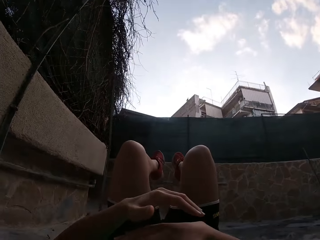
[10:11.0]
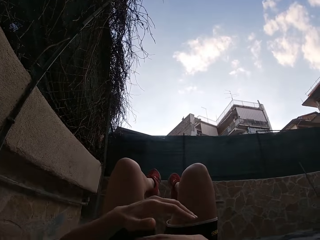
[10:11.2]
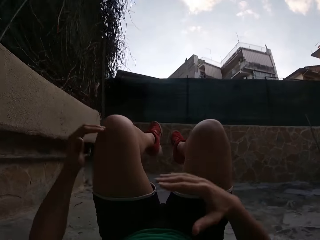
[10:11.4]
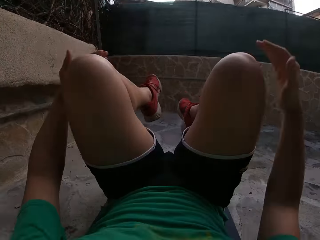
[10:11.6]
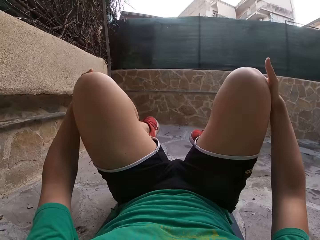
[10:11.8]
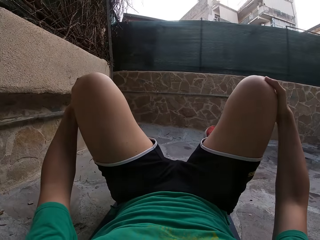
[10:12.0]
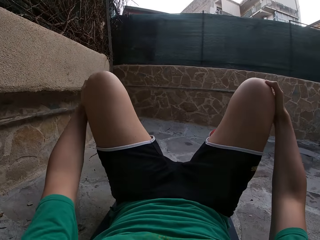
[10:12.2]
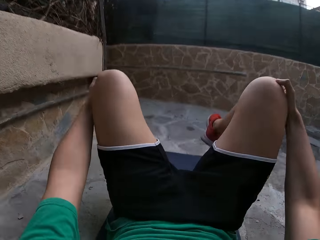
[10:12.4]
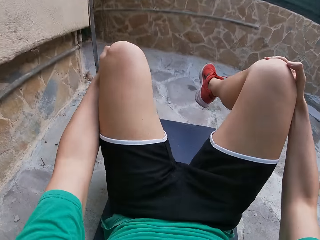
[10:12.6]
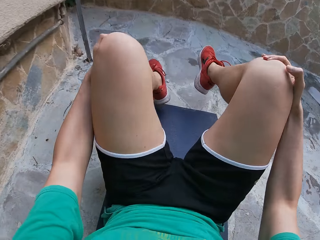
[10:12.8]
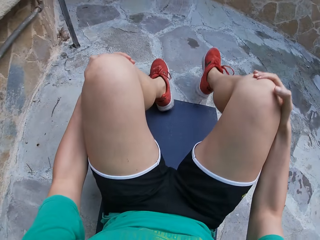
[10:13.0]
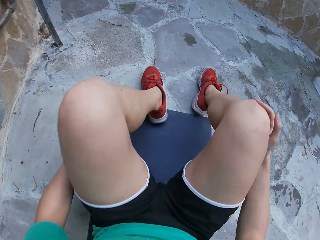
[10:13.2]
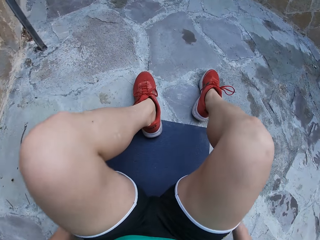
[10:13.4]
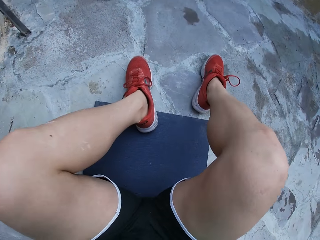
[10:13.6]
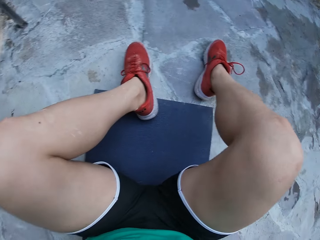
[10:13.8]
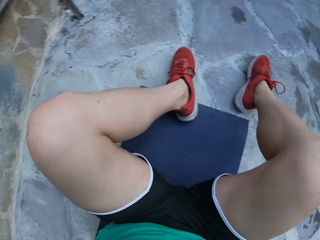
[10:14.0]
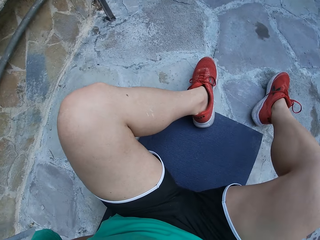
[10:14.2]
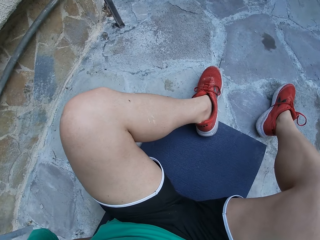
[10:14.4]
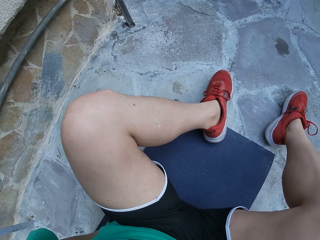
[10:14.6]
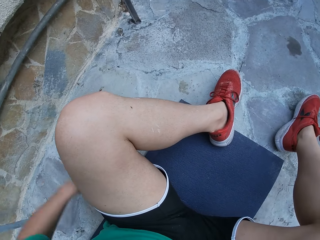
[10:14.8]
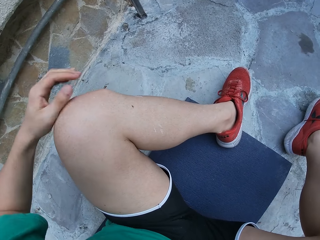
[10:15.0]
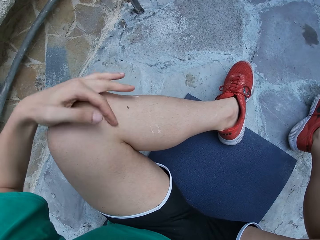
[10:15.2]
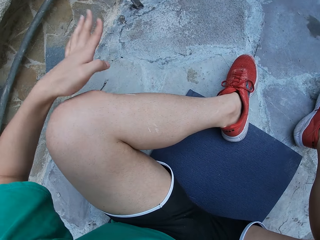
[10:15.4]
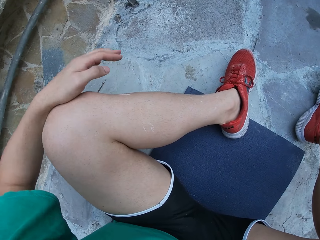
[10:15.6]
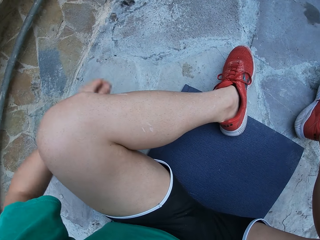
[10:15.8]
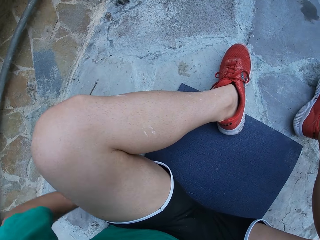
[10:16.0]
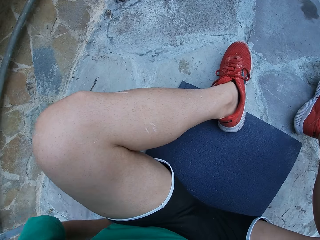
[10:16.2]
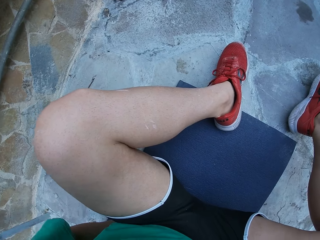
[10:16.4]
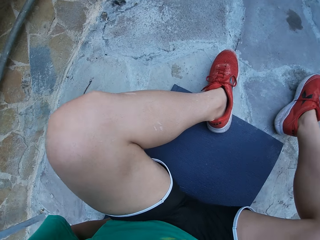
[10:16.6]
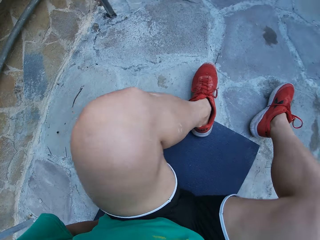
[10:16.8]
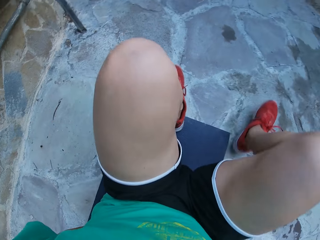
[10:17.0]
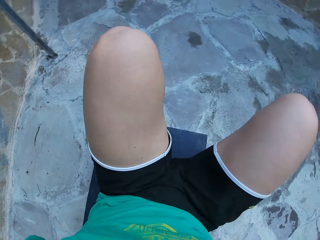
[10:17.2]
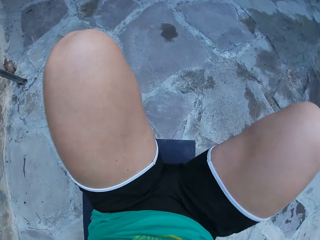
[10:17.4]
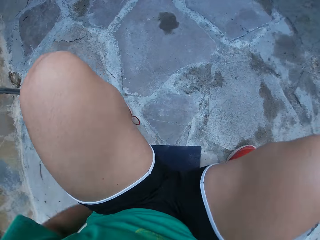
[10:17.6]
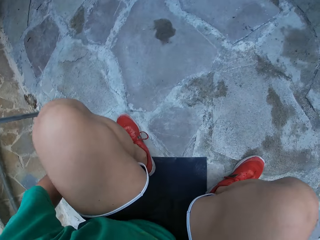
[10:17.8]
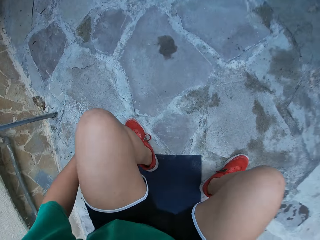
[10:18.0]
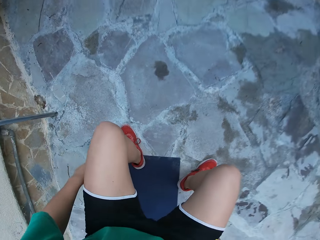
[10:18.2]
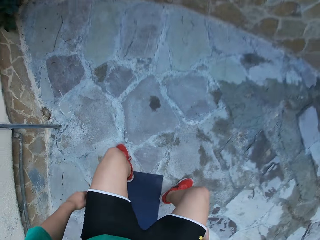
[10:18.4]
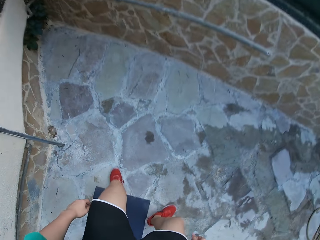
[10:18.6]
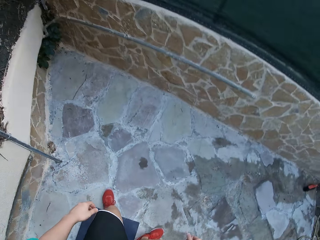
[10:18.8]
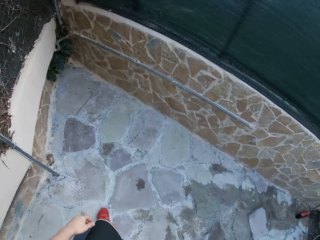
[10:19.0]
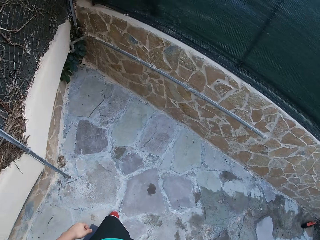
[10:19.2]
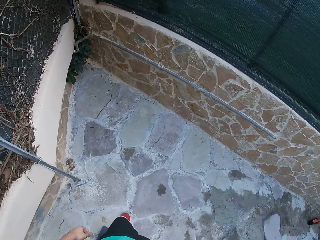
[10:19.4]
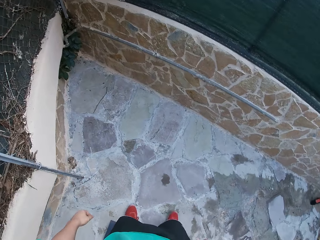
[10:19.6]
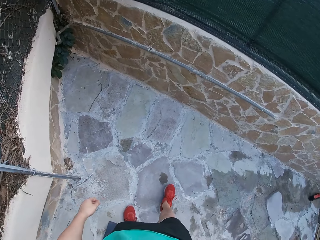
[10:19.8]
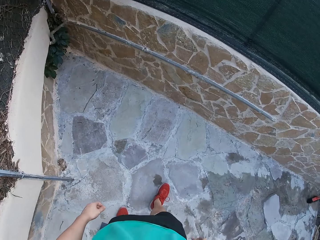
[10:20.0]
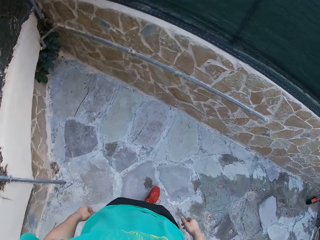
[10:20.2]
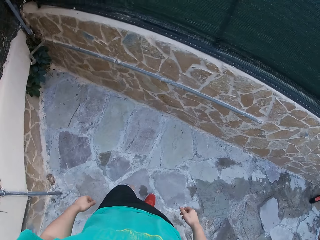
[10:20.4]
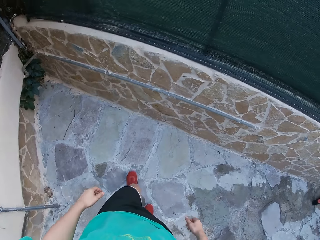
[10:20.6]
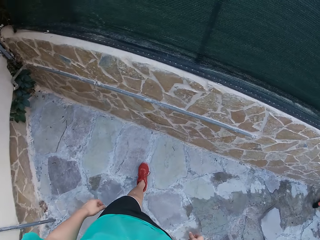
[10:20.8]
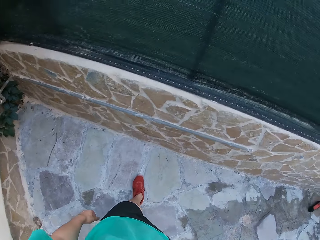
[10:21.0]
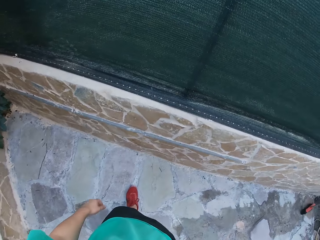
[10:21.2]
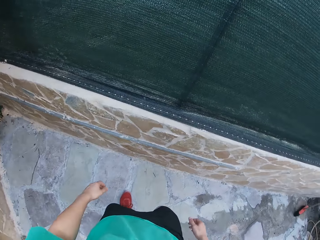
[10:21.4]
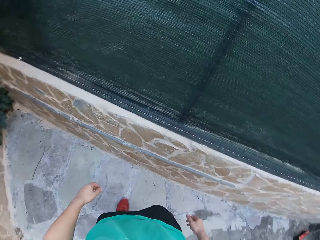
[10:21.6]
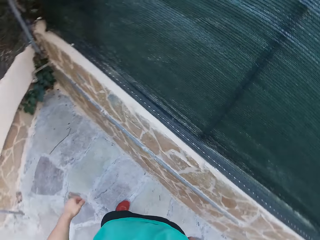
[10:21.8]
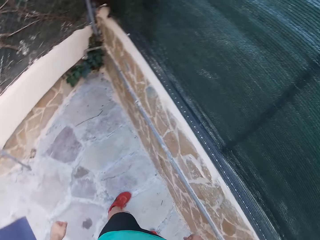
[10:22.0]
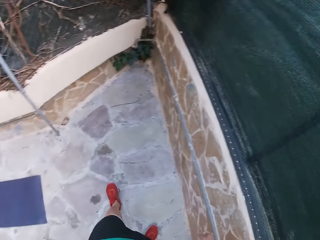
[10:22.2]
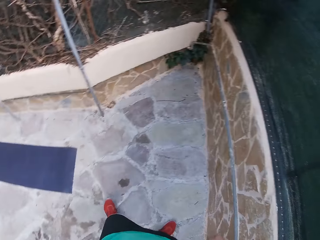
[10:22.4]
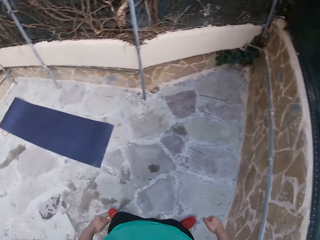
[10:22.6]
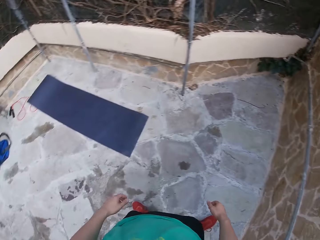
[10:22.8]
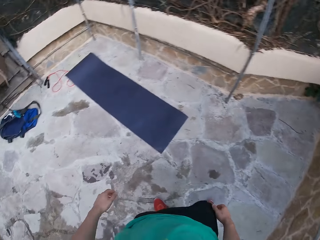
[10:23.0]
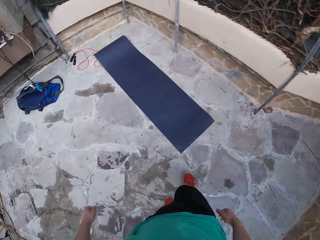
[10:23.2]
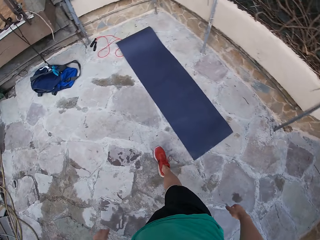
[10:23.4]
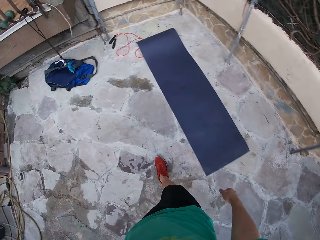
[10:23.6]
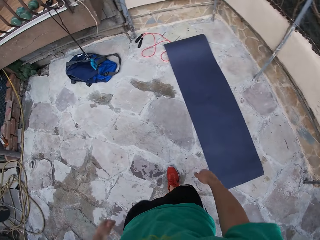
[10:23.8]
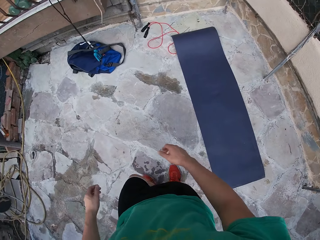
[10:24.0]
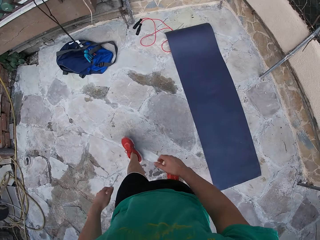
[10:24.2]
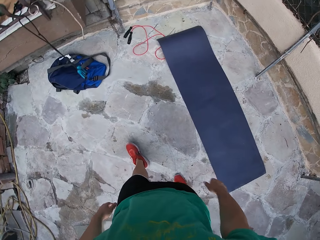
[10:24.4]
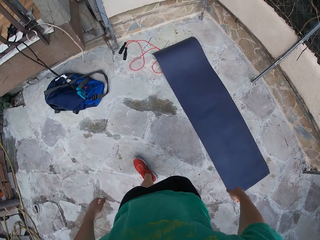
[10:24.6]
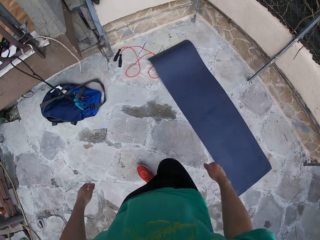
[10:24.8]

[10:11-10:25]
The camera wearer holds his legs with both hands. He places his leg on the floor. He stretches his legs. He removes dirt on his left leg. He drops his hand. He gets up from the mat. He walks around the courtyard.

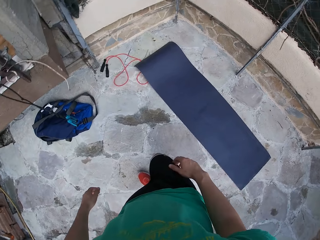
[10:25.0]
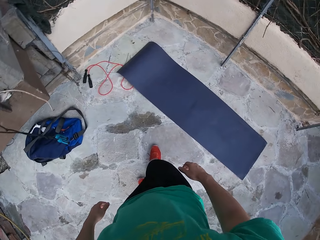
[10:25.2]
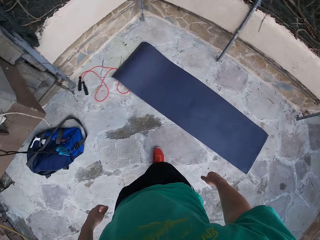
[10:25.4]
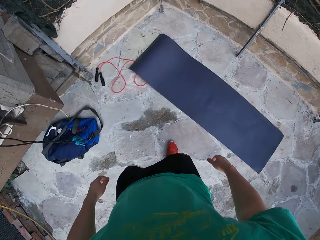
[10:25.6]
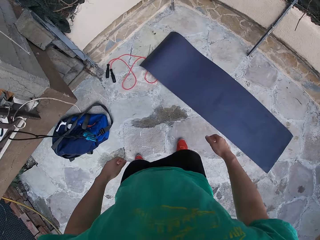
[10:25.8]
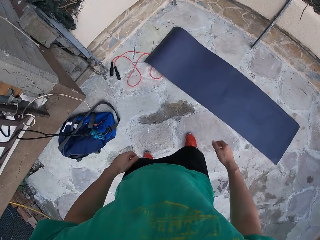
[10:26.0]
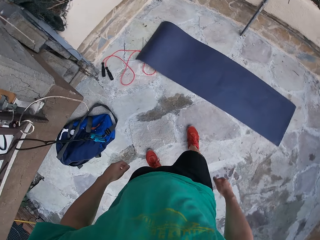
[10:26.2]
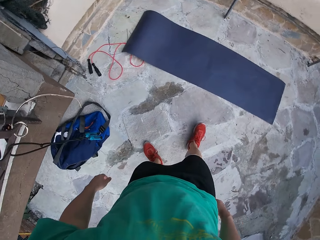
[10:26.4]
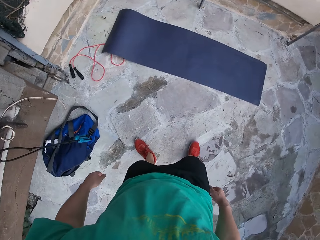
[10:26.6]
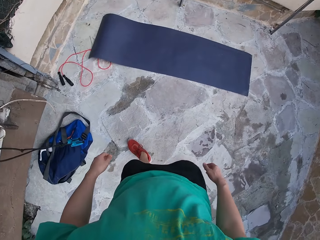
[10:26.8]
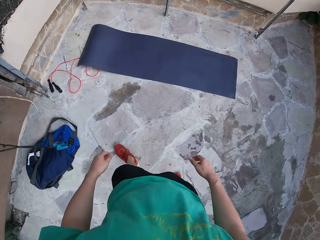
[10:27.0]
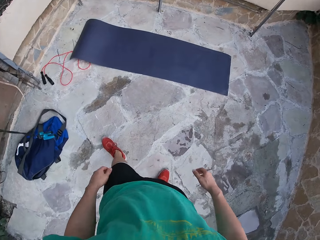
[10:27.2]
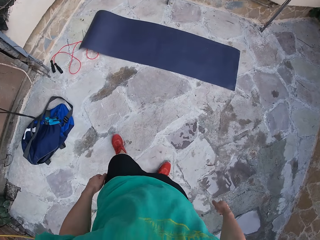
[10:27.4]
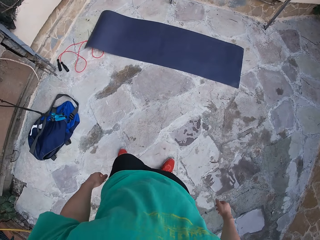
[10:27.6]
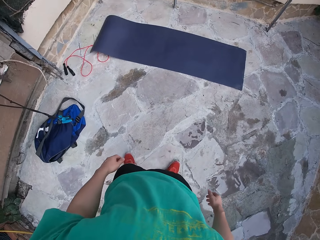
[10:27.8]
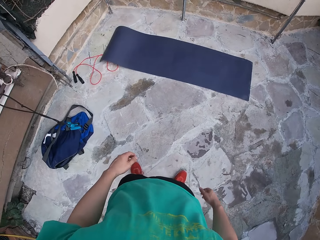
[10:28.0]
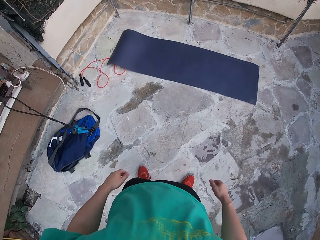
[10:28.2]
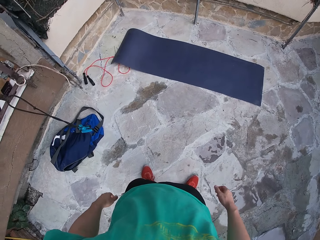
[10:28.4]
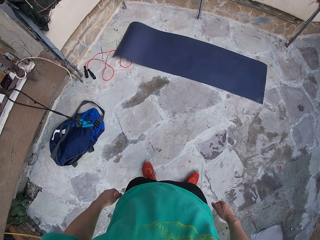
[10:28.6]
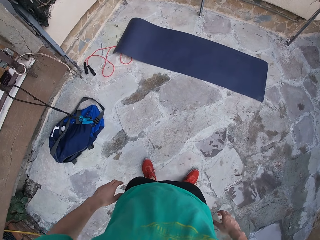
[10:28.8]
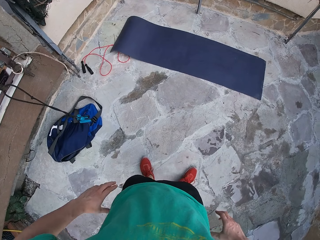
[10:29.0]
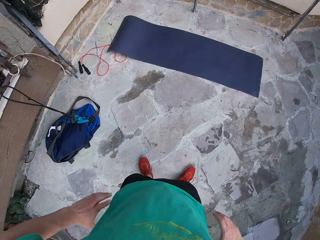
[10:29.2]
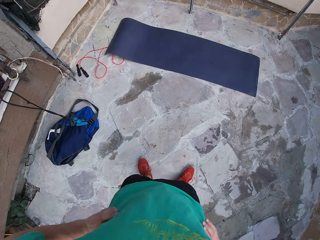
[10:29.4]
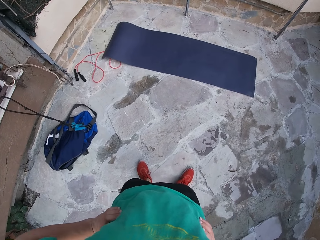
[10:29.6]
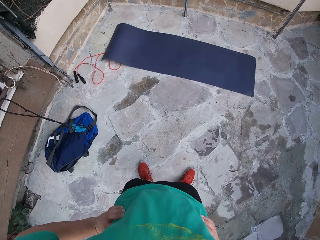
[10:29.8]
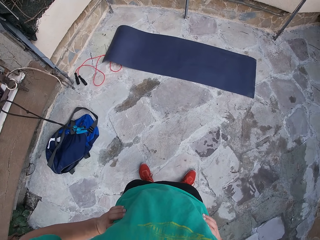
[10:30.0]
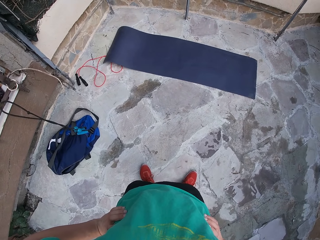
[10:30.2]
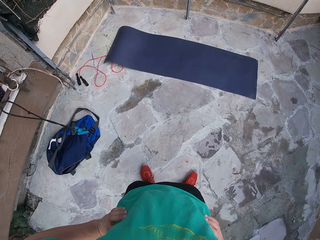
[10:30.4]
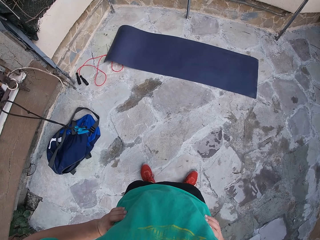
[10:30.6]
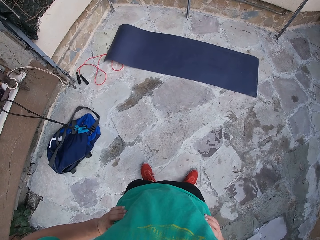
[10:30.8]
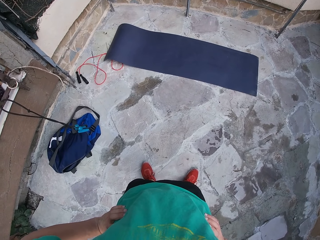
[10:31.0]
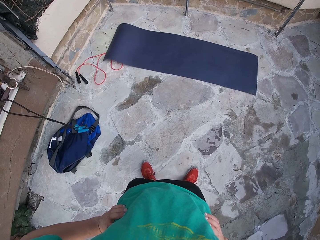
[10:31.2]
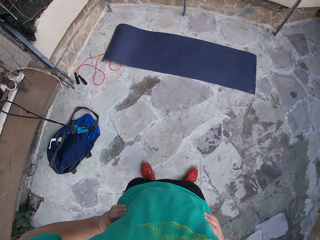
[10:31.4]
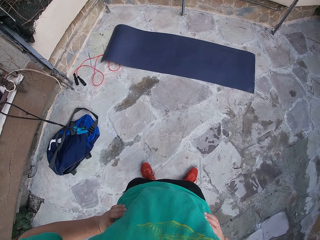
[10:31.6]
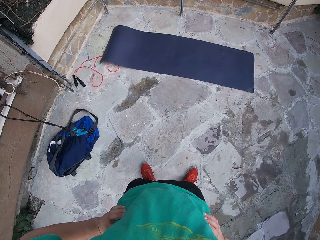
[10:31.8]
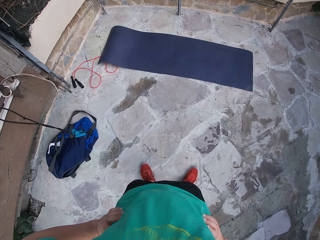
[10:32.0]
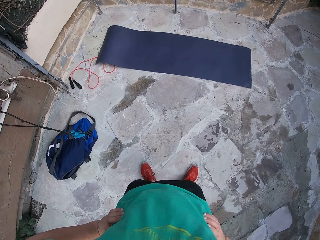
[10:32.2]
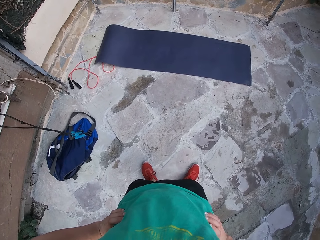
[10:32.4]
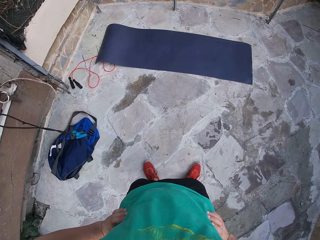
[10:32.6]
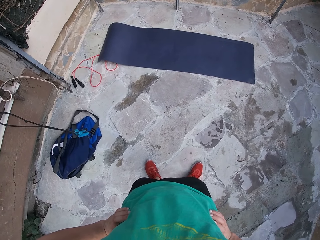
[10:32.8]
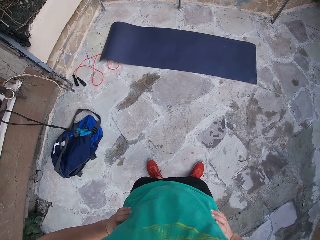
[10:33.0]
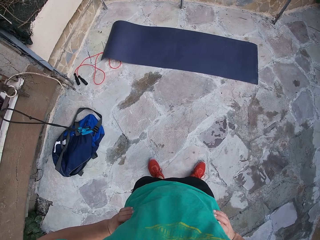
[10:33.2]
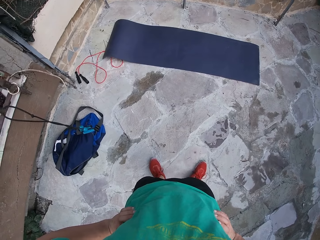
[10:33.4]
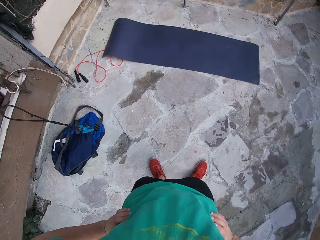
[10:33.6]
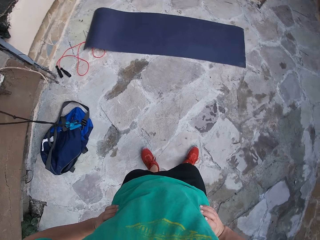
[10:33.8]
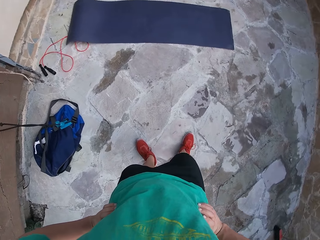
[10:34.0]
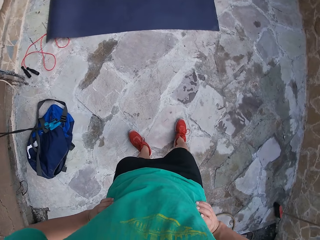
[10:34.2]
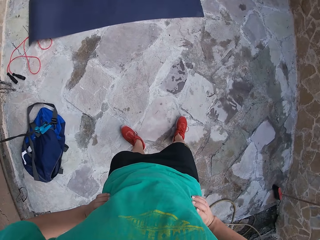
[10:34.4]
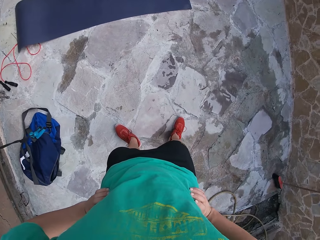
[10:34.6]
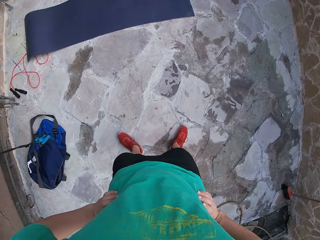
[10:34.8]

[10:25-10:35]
The camera wearer walks facing backwards. He stands akimbo in the courtyard. He holds his waist.
